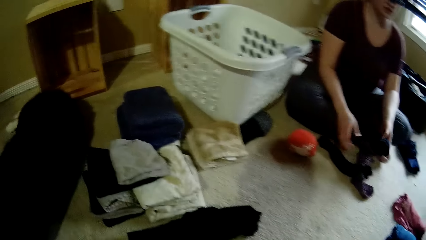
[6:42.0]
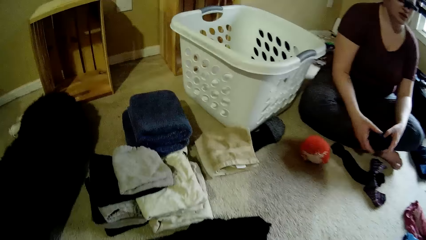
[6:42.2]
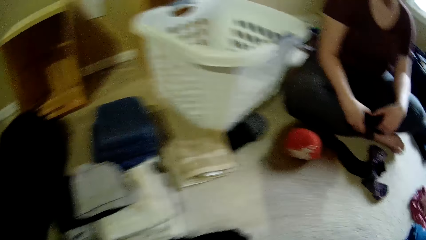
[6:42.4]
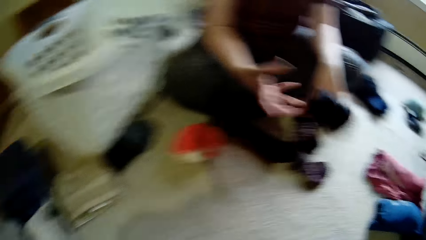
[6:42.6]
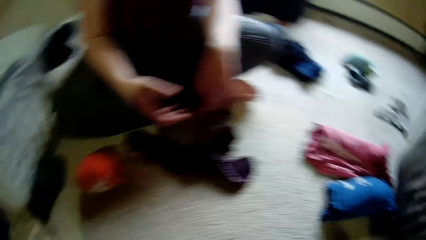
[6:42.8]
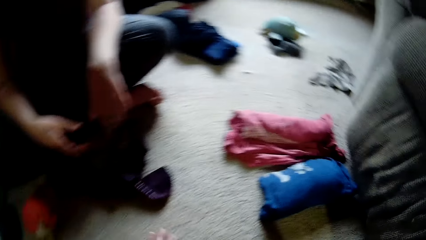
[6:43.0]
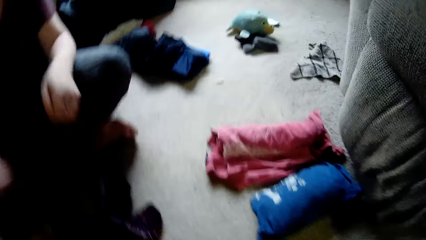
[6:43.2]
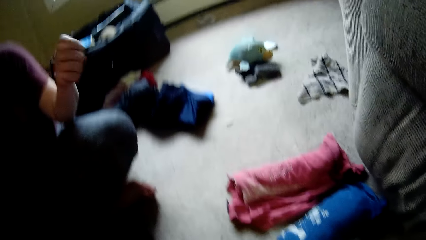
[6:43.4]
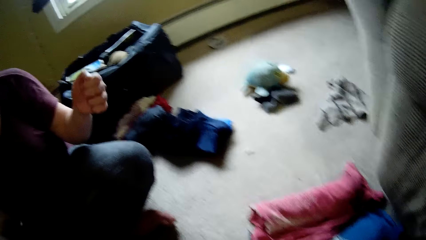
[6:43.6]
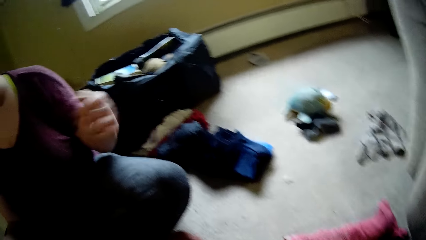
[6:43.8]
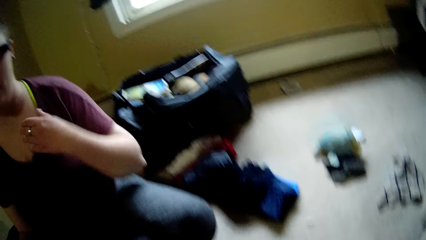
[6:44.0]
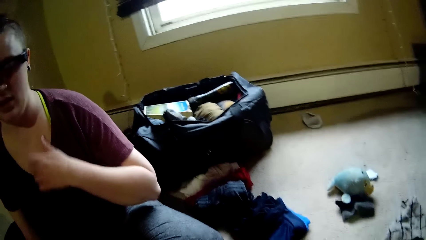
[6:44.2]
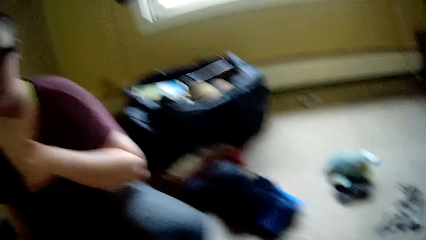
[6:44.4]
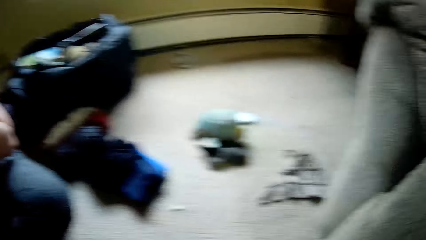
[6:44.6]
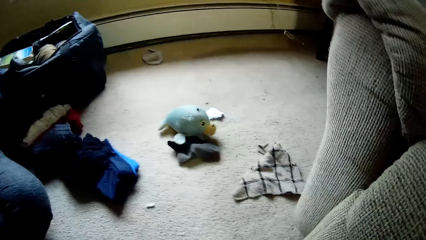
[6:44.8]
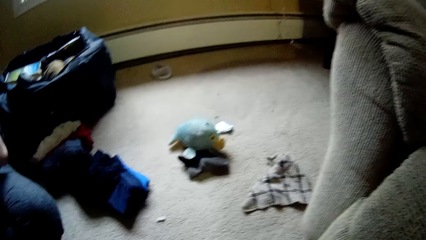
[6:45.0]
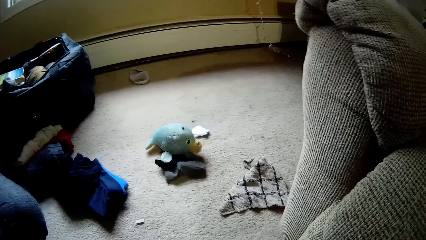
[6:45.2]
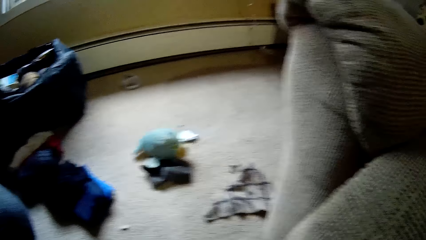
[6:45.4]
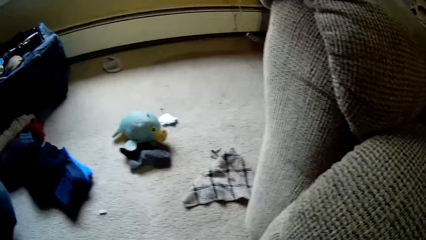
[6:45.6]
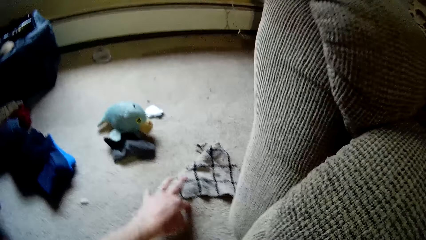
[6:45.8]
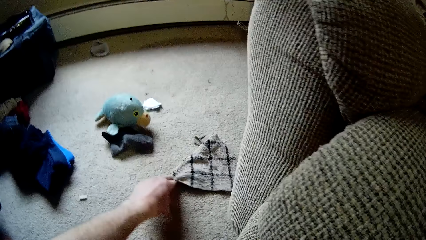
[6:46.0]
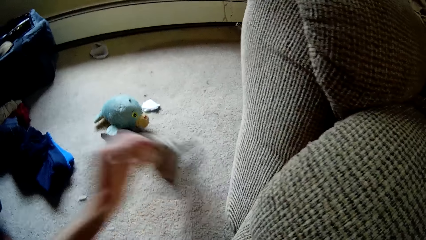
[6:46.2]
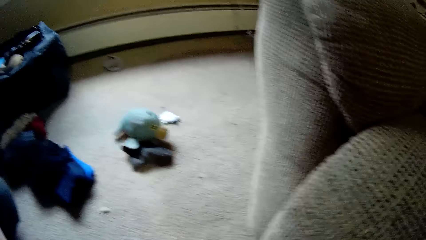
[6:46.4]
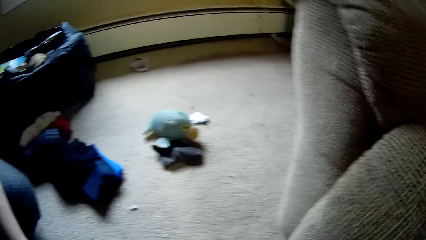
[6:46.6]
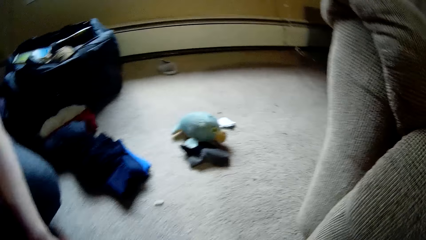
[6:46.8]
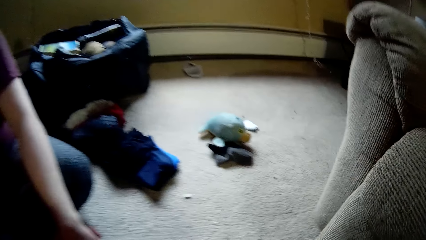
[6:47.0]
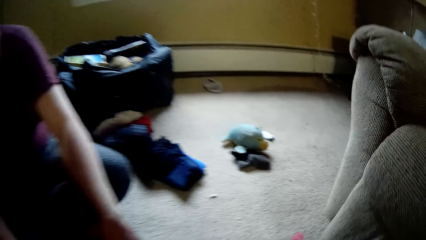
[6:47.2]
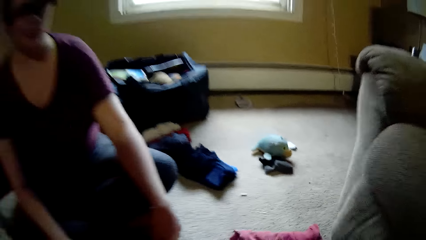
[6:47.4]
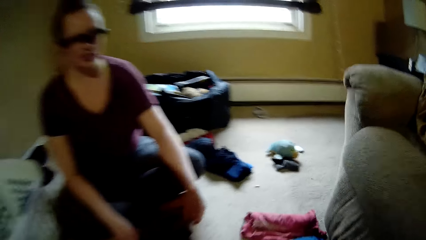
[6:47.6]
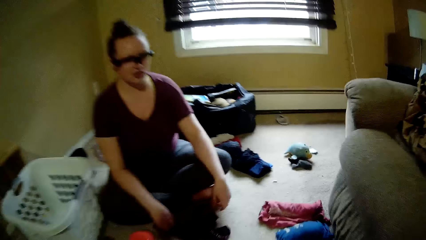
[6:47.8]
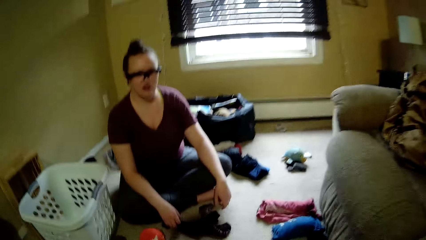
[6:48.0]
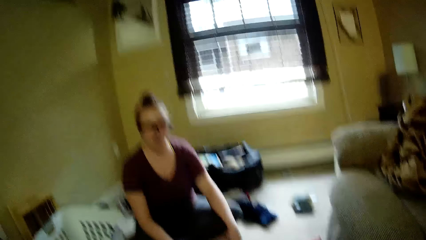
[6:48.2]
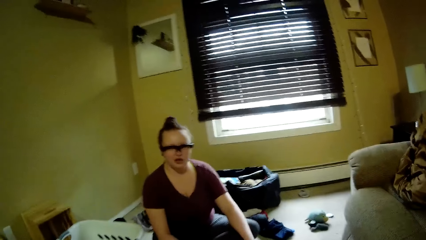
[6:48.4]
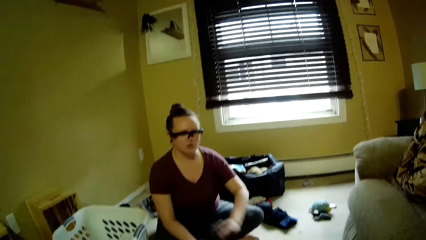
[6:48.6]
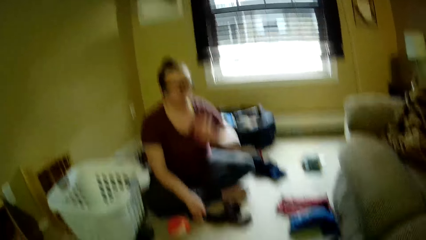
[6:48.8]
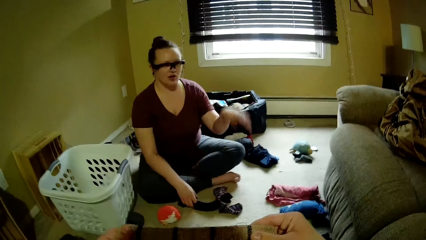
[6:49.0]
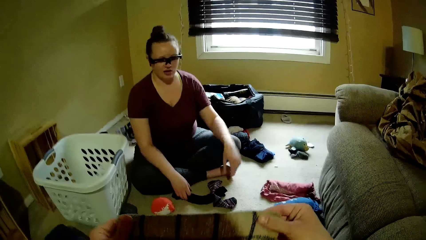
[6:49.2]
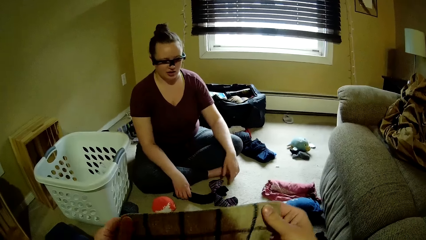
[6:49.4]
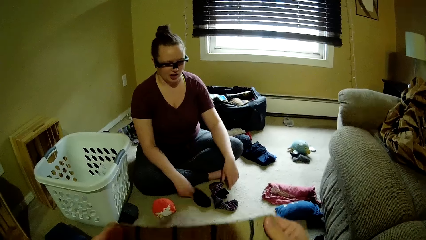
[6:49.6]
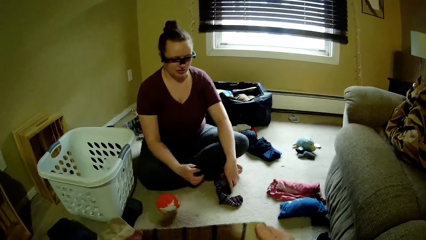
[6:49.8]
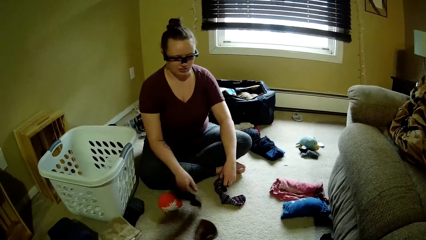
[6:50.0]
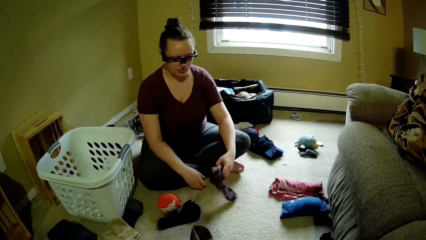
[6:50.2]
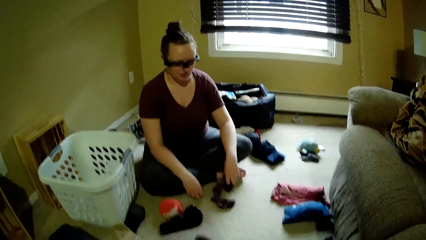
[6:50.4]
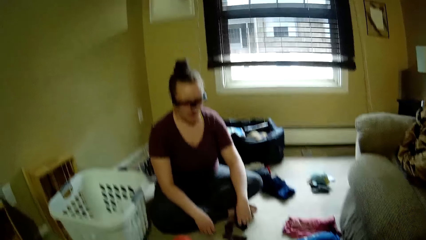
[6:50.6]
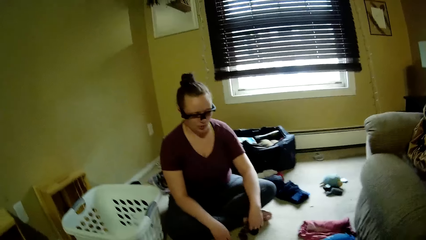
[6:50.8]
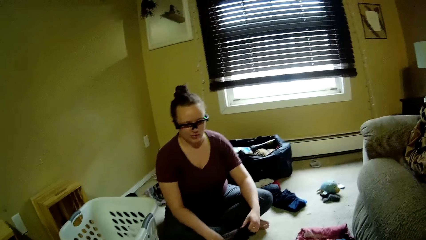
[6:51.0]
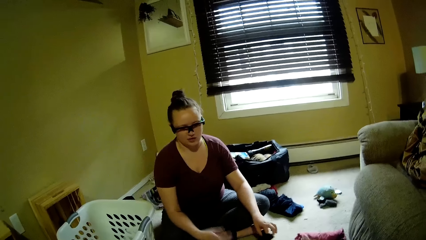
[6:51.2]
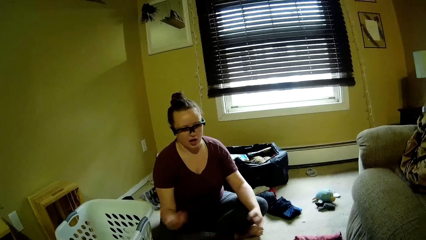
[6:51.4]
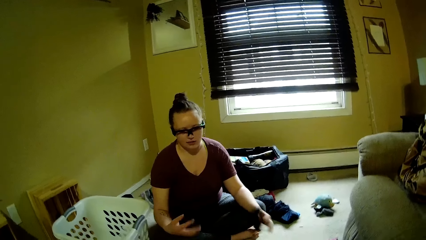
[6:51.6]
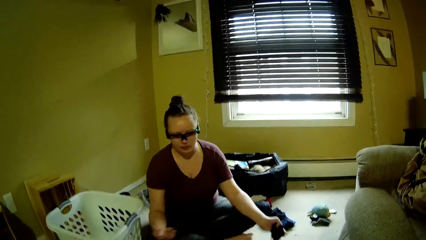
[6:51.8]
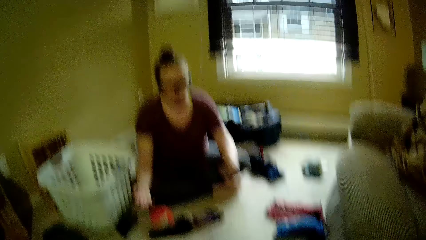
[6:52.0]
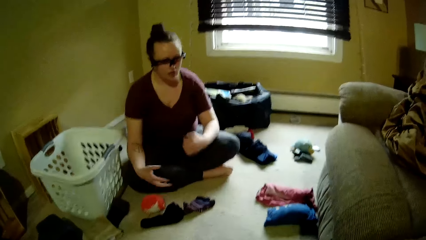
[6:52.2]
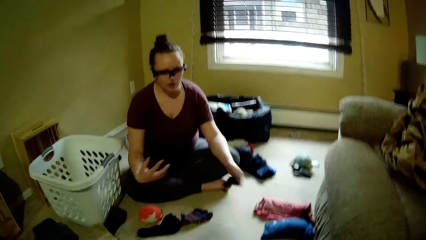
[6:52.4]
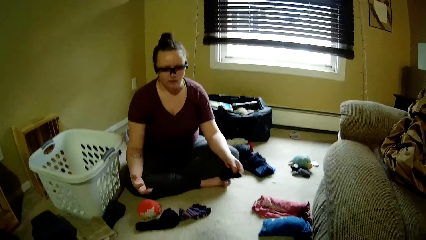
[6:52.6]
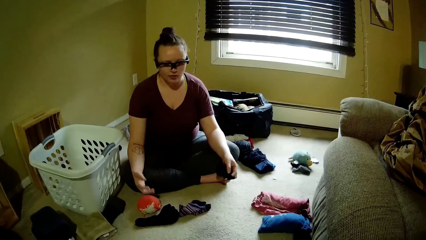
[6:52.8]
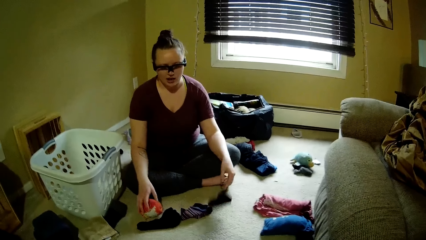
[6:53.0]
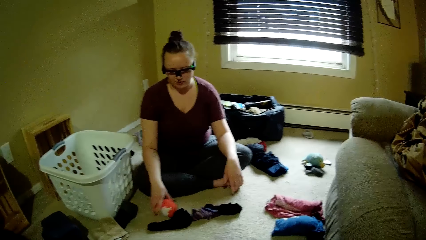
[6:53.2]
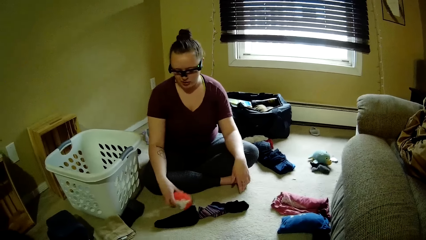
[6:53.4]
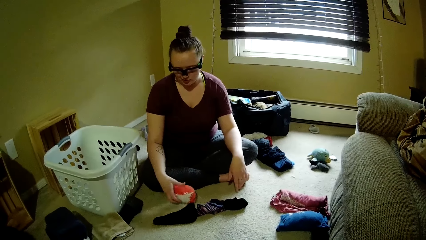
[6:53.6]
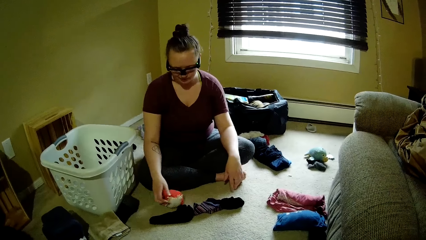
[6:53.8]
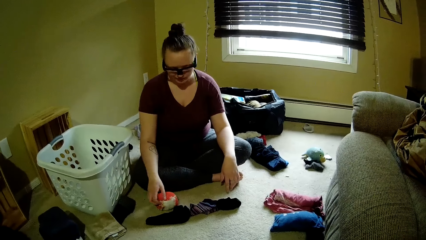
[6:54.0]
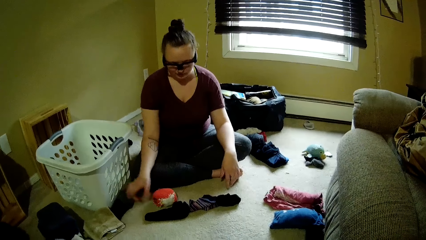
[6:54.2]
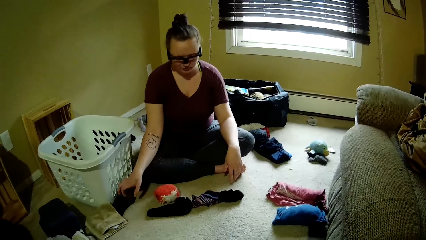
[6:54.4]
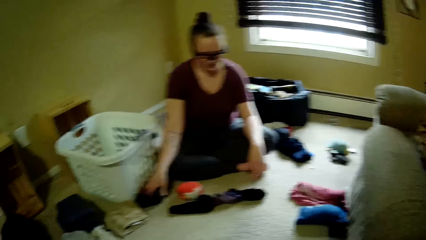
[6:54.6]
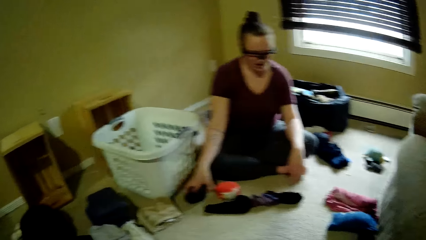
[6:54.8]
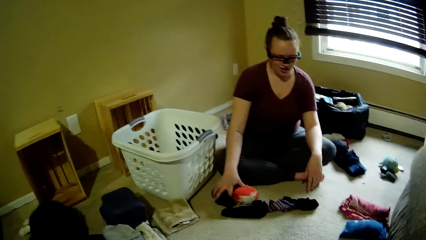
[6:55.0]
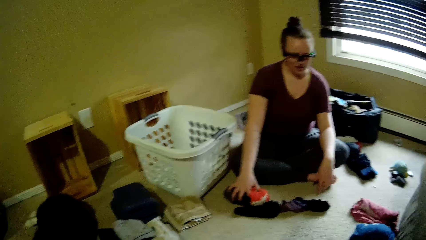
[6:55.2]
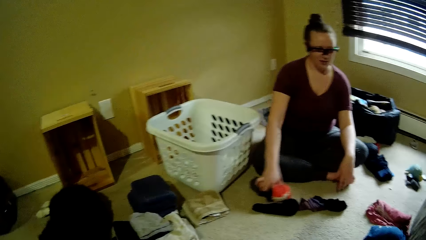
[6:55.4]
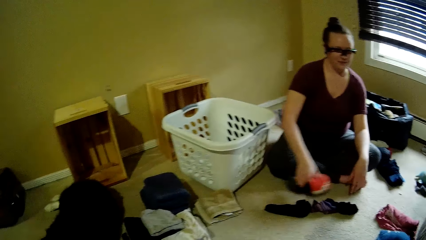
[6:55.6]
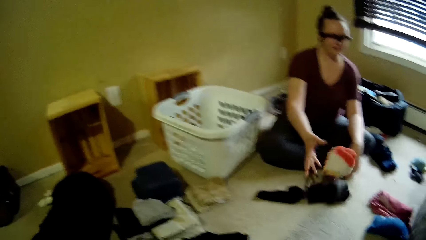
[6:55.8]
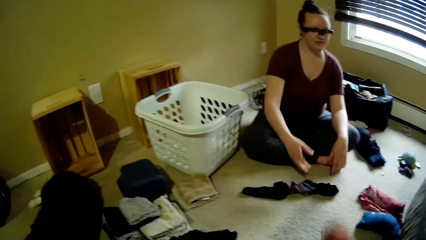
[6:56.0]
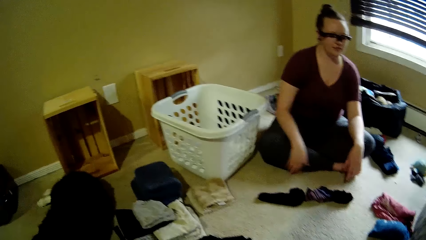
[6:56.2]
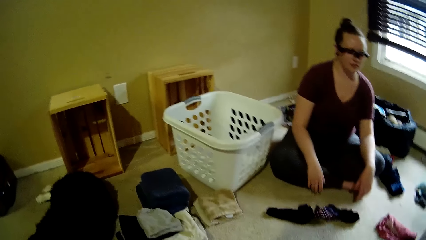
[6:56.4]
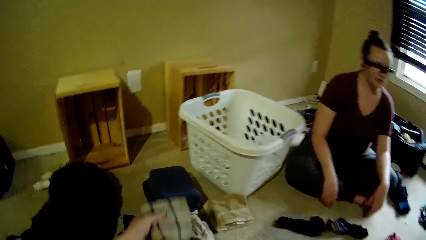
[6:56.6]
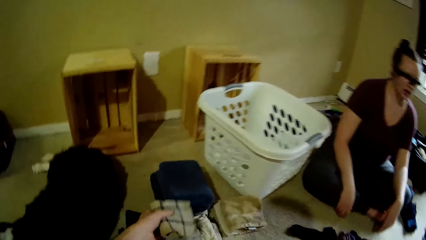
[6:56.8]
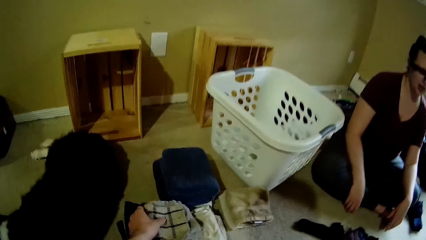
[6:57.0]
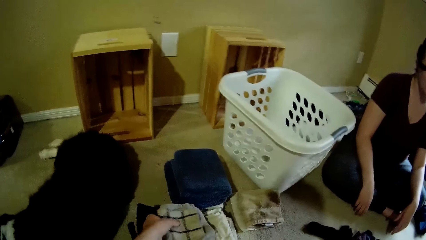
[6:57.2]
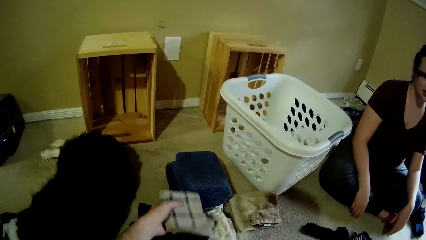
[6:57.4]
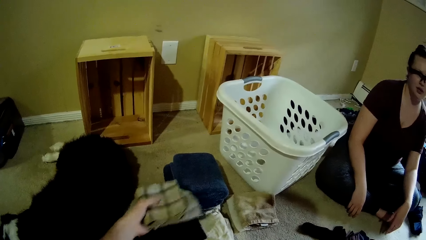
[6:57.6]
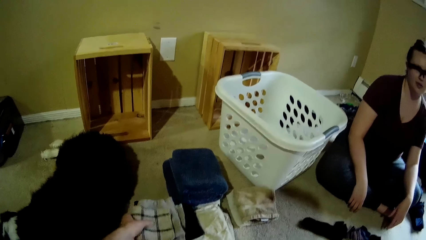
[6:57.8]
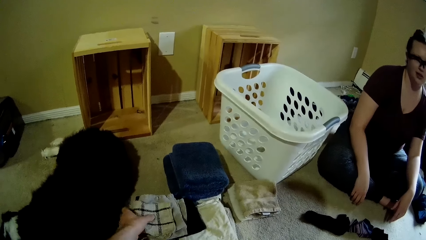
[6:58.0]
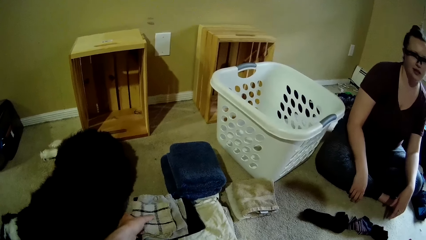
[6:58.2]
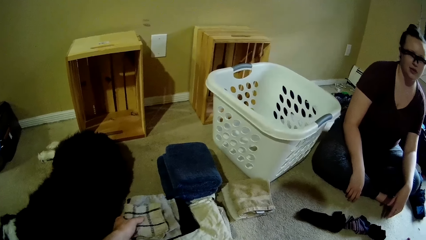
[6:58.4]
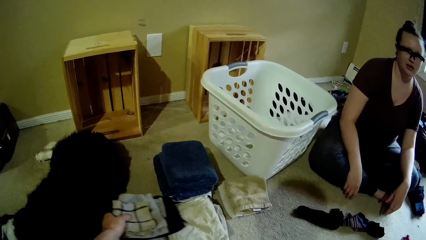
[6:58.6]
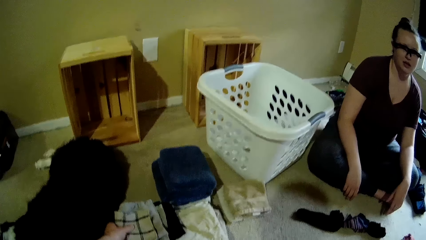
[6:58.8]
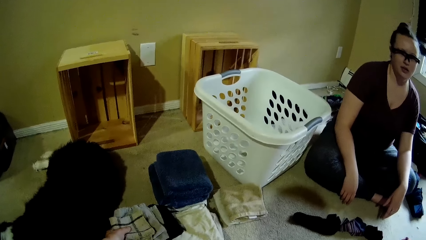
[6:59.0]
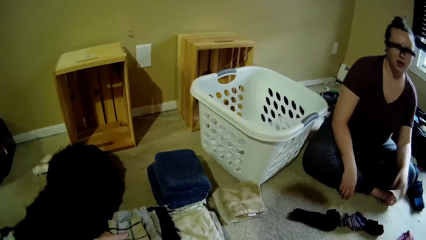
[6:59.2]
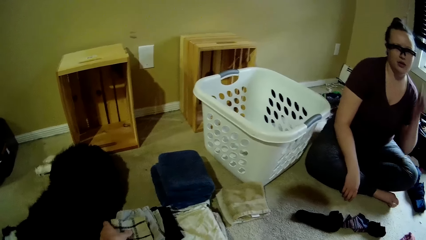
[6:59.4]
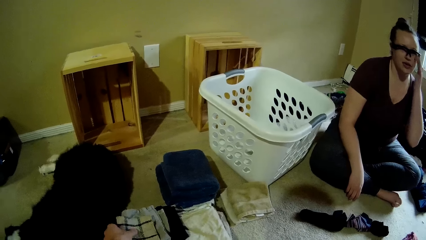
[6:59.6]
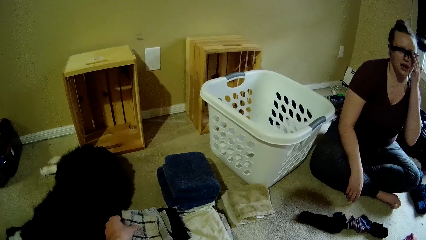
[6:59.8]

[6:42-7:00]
The camera wearer moves forward. He picks a handkerchief or piece of cloth from the ground with his left hand. The woman picks up the socks from the floor with her right hand. She drops the socks to the ground with both hands. She picks up the socks from the floor with her right hand. She throws the socks to the ground with her right hand. The camera wearer puts the piece of cloth on the pile of cloths. The woman talks with the camera wearer.
